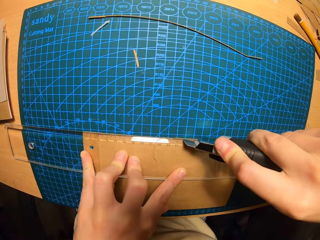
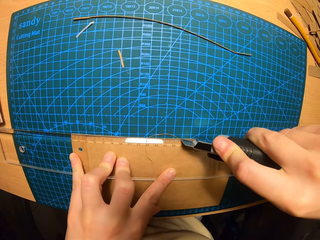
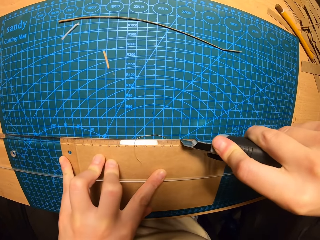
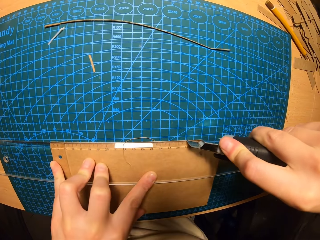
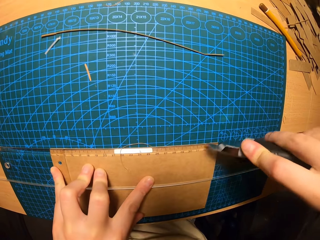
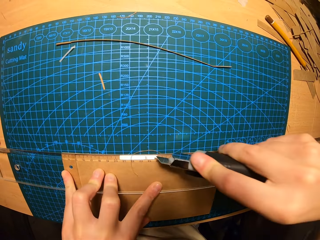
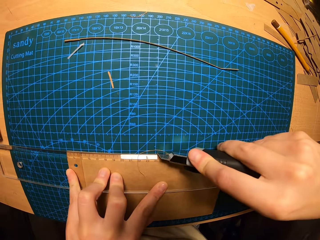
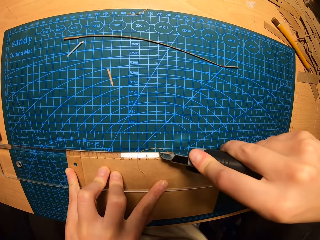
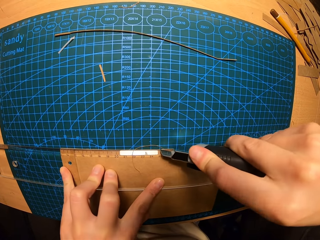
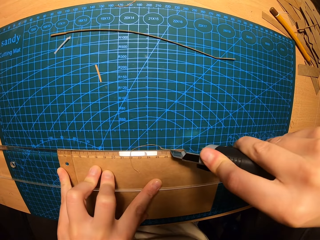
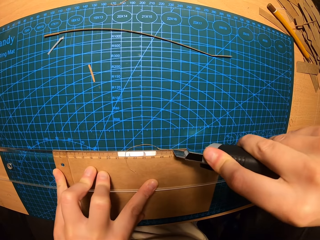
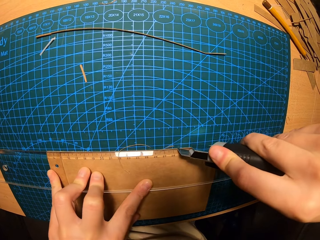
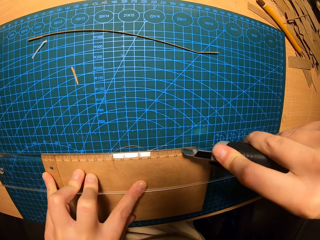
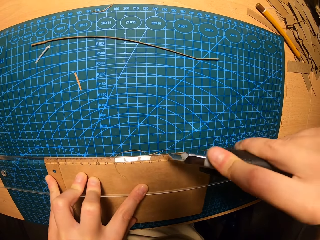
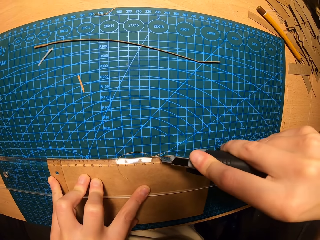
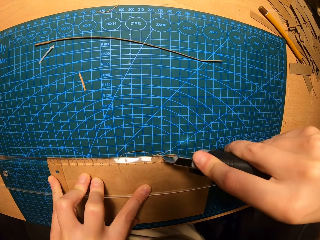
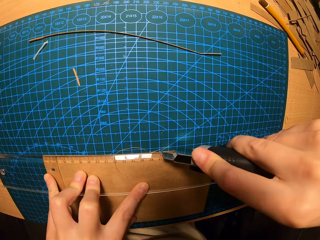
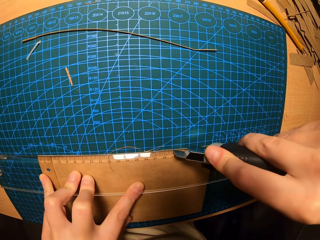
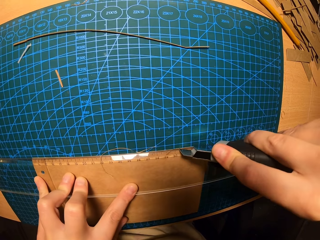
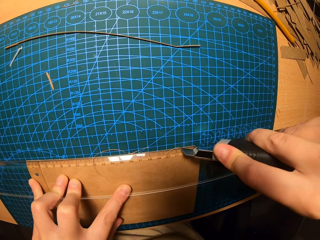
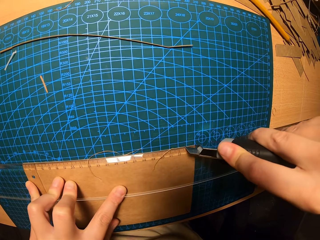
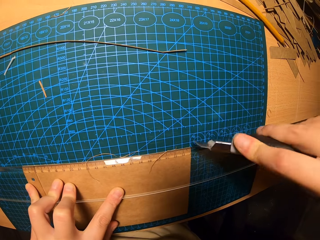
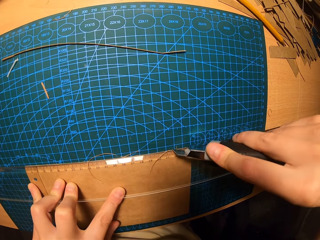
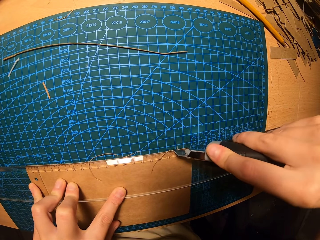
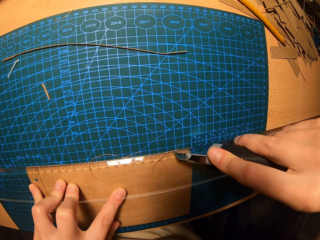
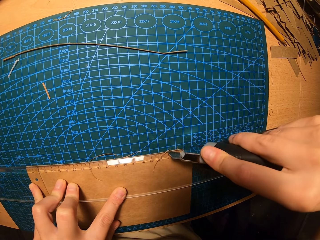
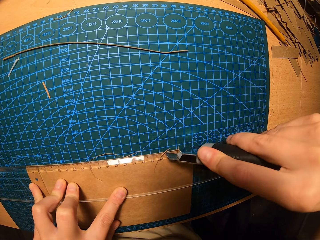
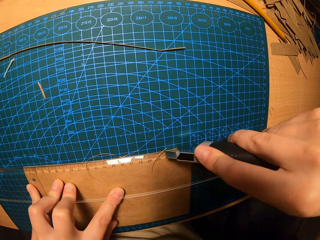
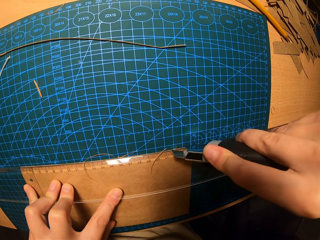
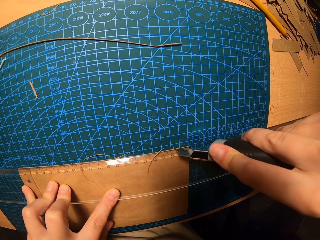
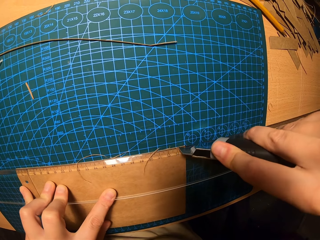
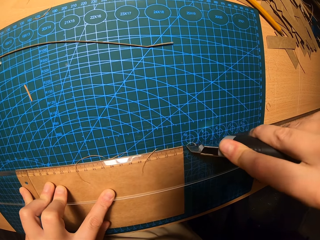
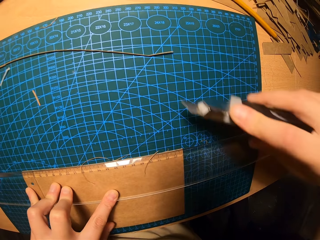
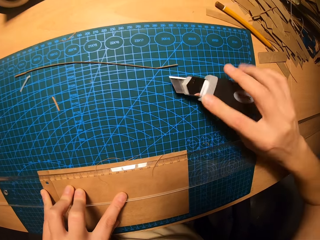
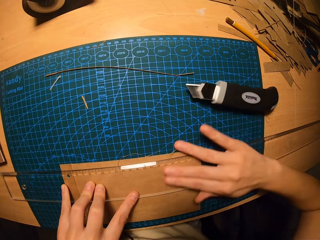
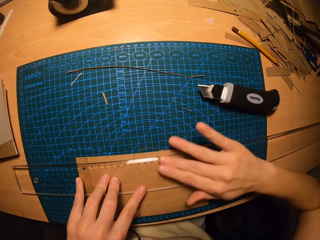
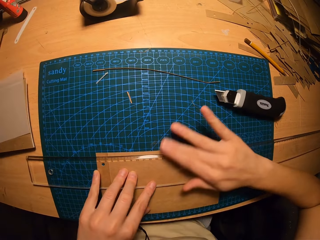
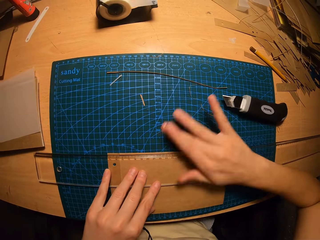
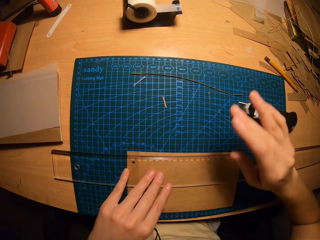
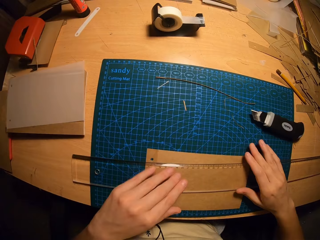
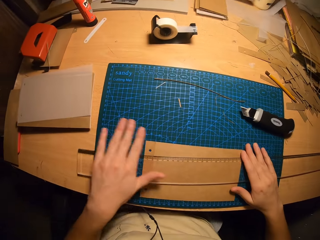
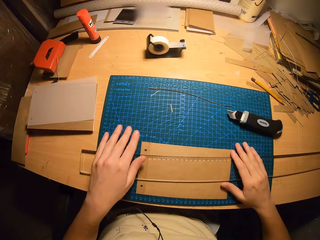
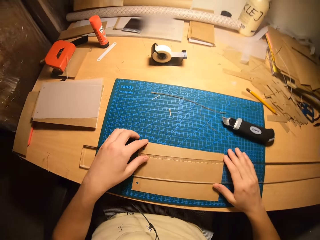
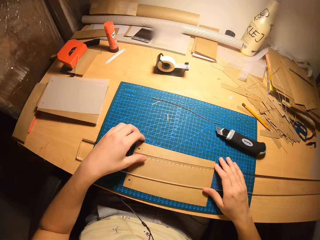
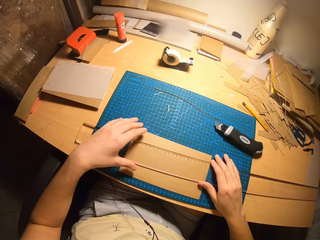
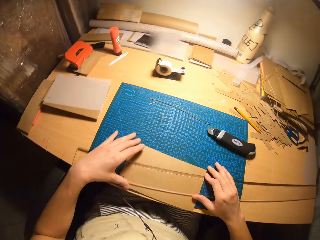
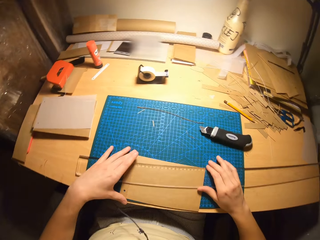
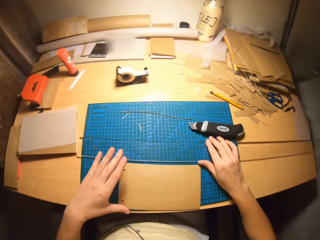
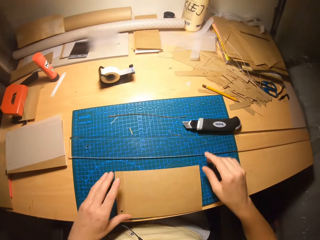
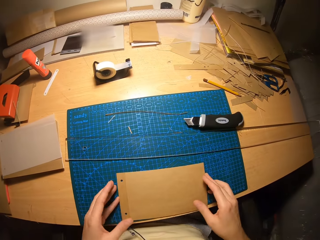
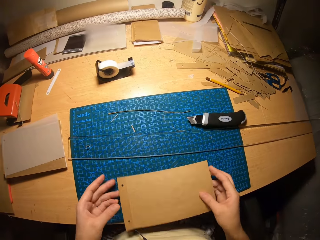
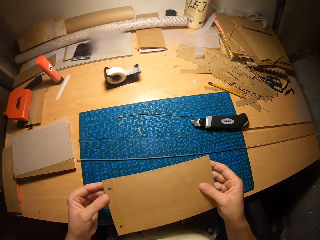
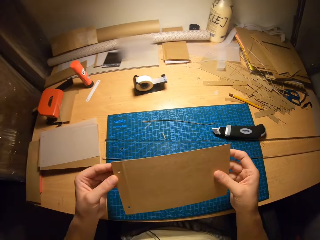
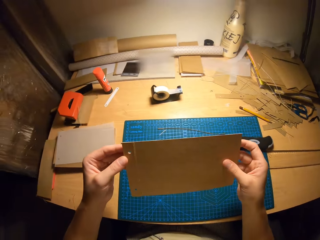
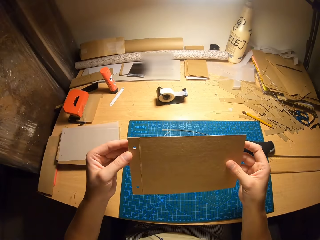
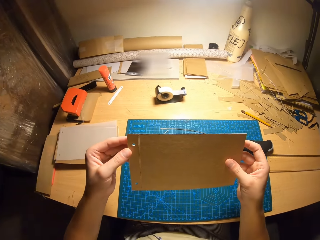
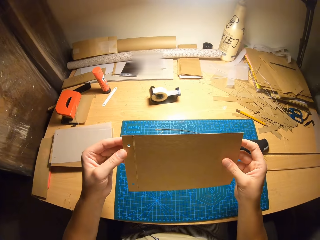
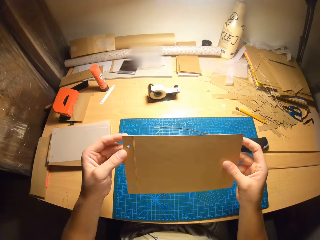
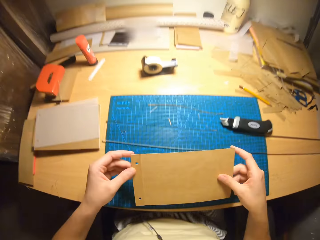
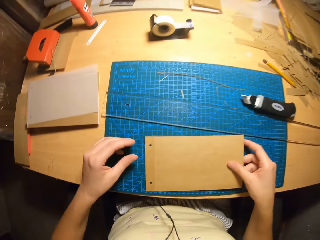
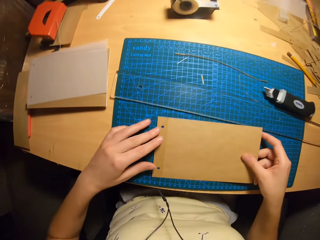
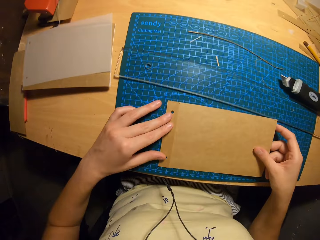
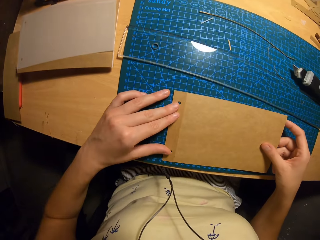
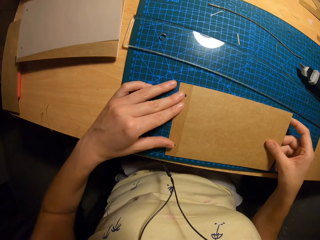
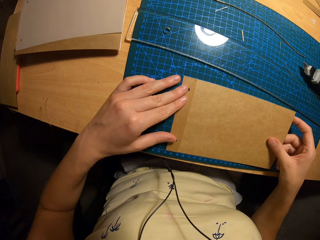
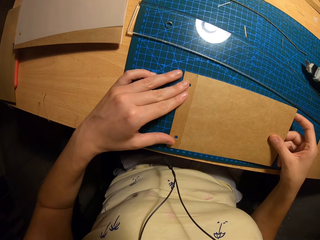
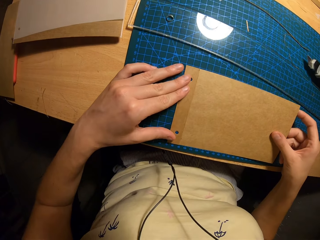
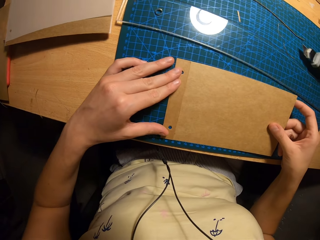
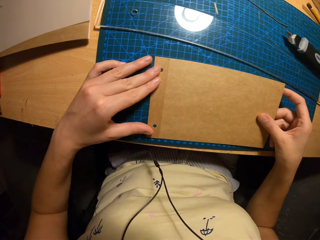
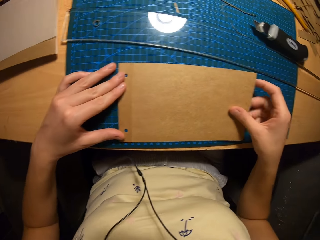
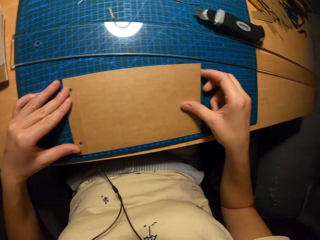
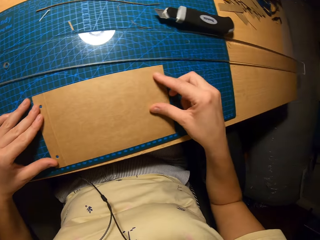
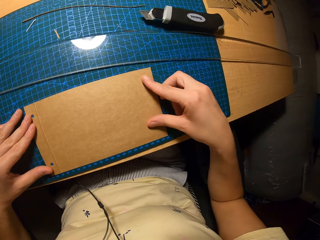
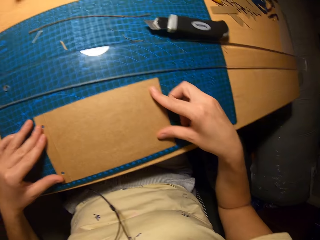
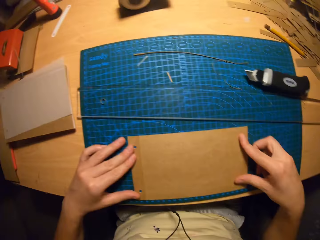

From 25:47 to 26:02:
The camera wearer puts the paper cutter aside. They remove the paper particles from the card with hands. They check the card. They carry the jotter.

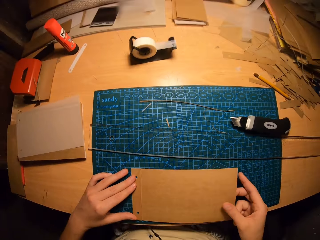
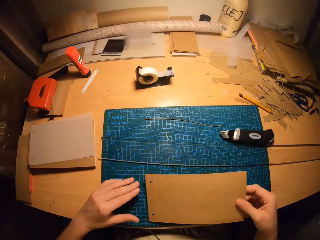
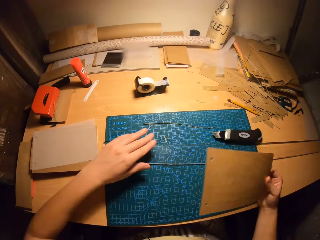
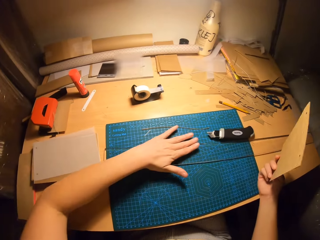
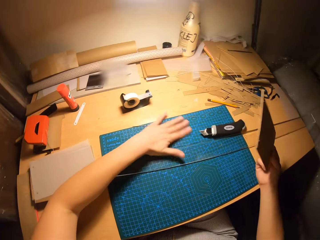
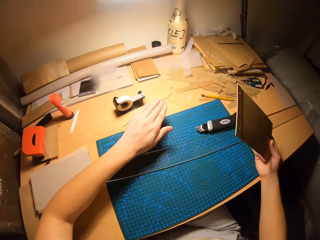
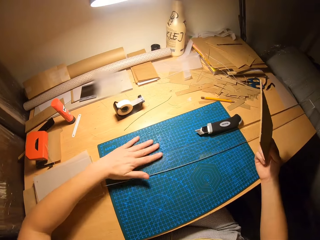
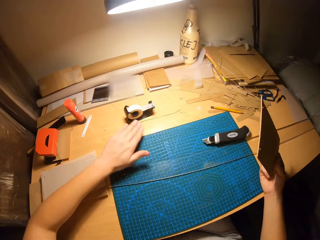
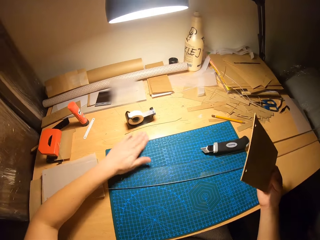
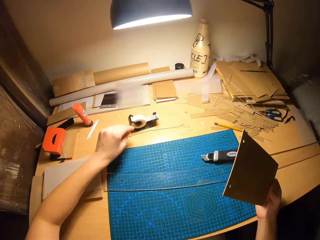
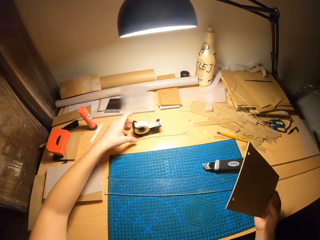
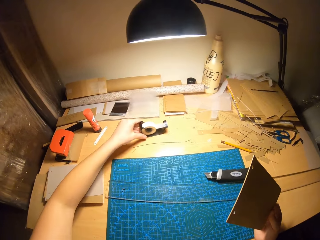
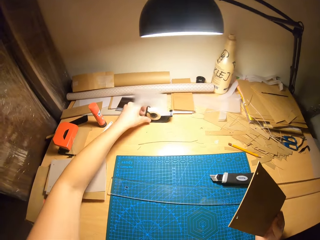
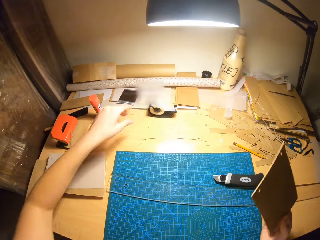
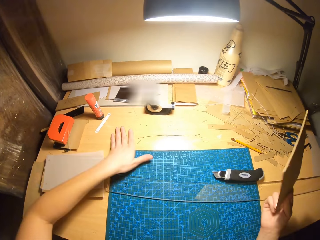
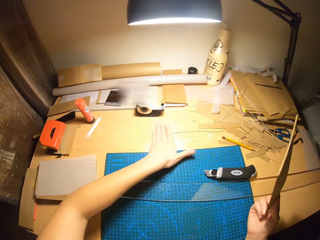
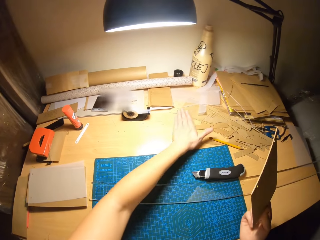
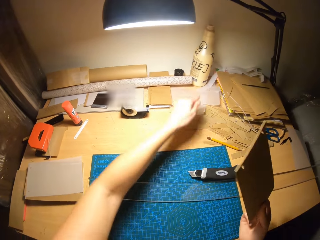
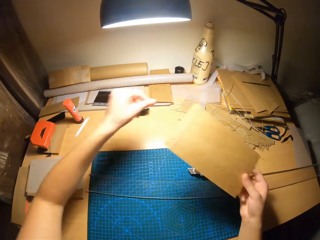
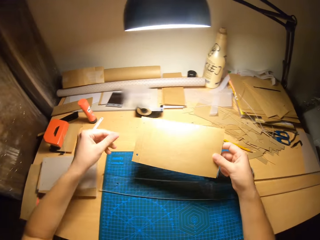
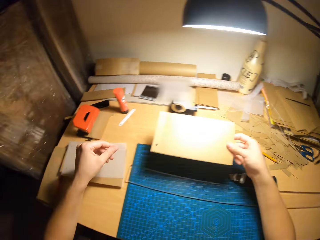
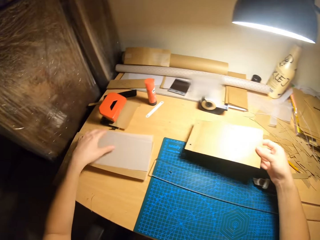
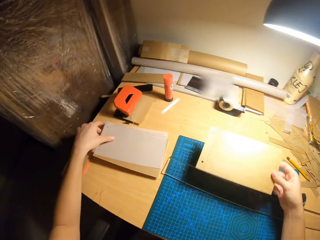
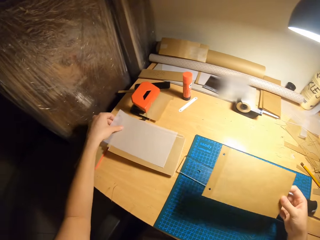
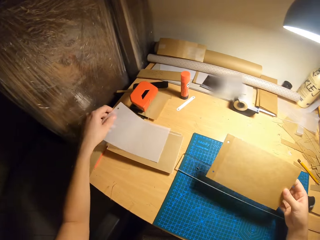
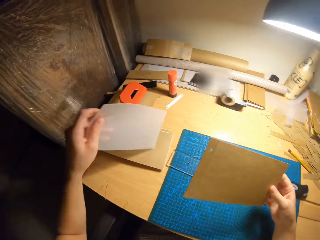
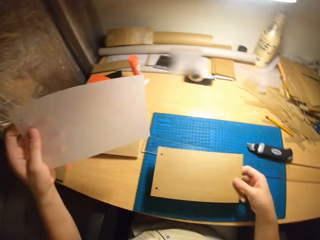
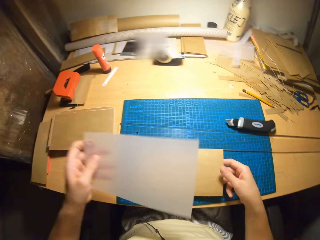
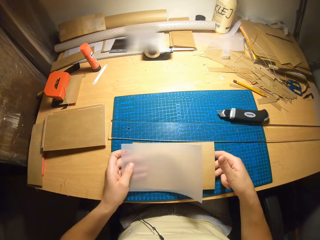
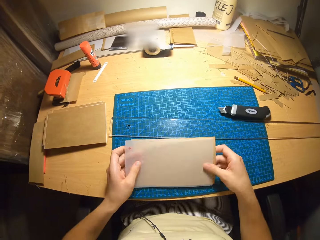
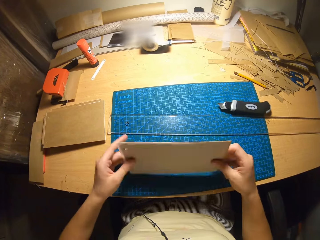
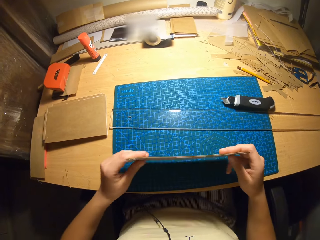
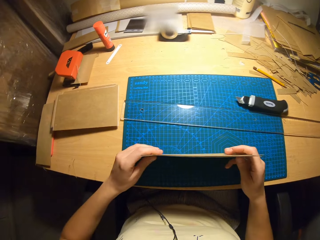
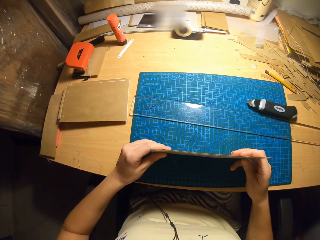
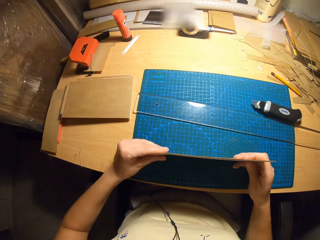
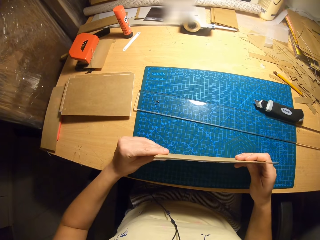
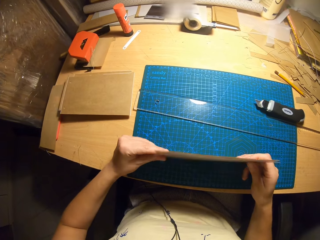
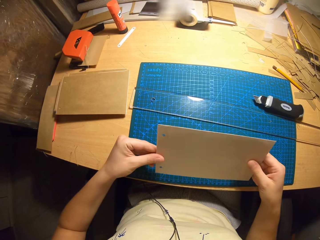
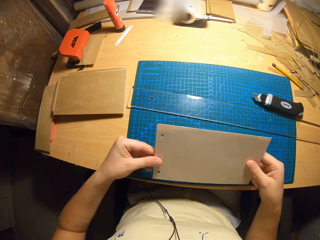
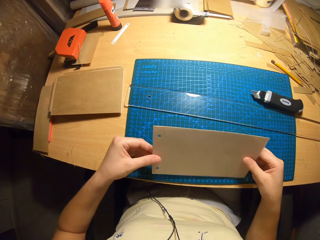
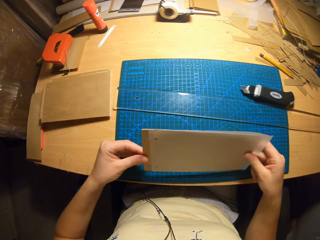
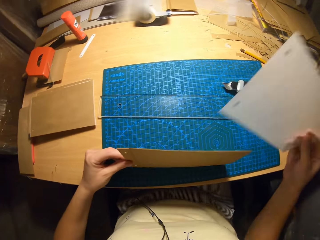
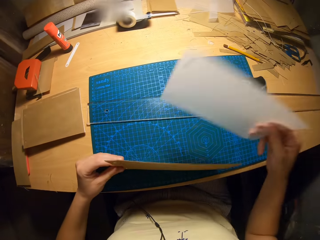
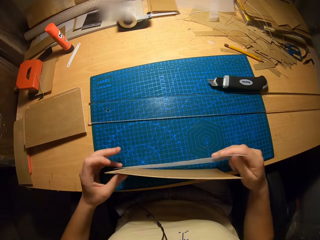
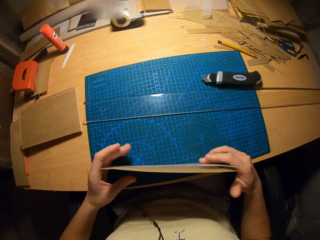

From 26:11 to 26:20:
The camera wearer removes the paper particles from the card with hands. They clean the table. They push the tape aside and pick a PVC paper from the table.
